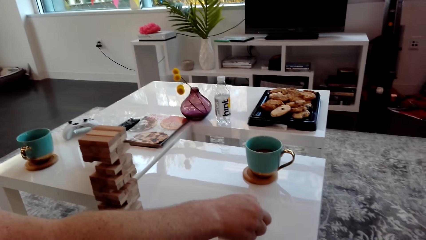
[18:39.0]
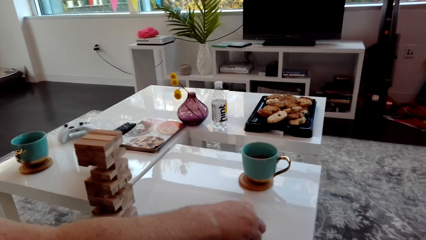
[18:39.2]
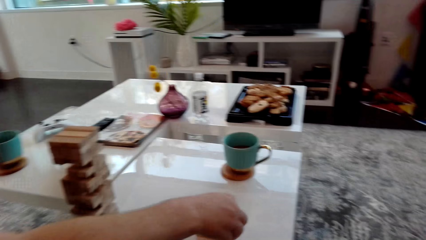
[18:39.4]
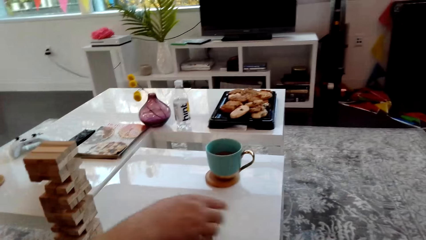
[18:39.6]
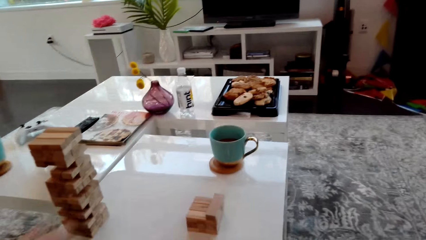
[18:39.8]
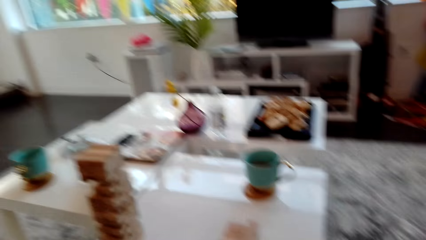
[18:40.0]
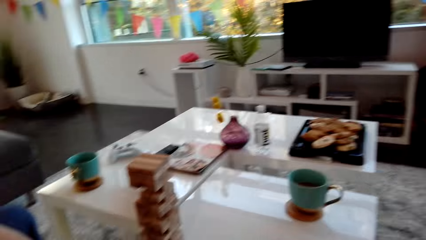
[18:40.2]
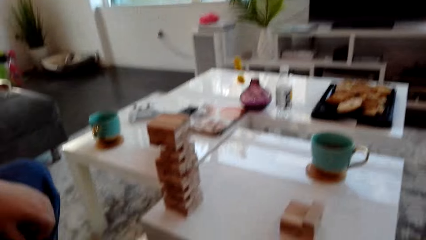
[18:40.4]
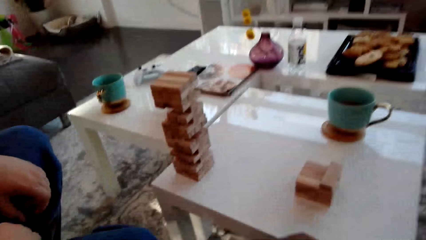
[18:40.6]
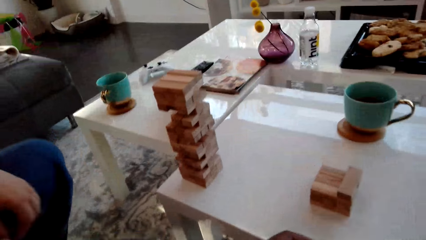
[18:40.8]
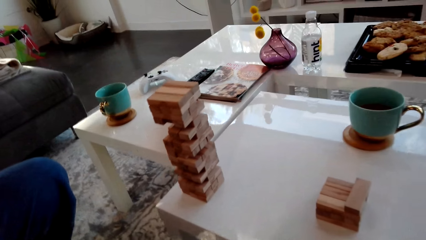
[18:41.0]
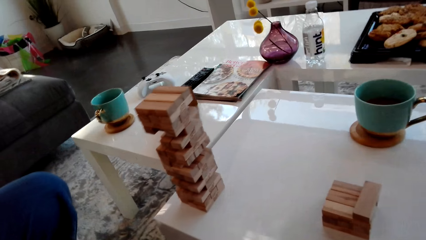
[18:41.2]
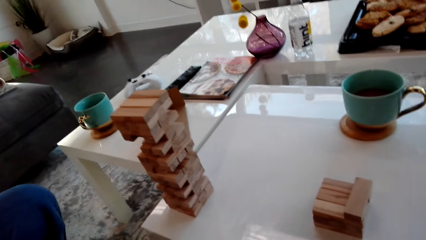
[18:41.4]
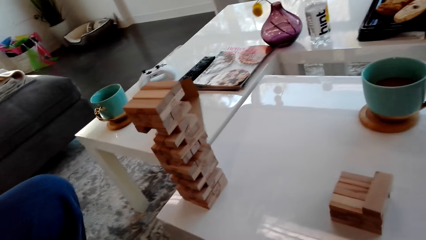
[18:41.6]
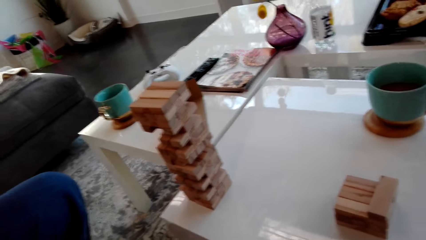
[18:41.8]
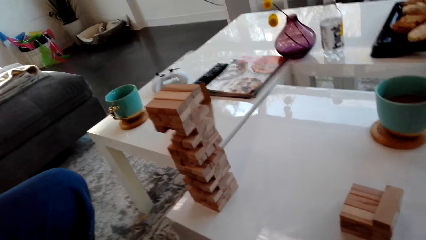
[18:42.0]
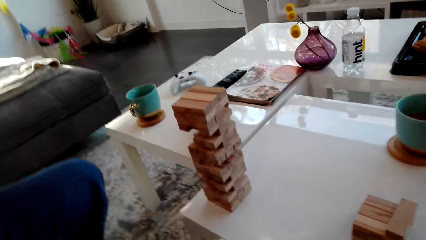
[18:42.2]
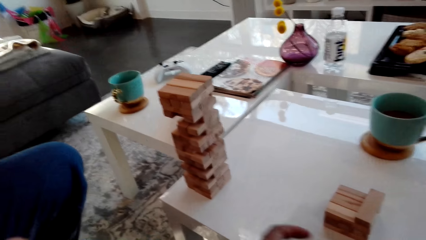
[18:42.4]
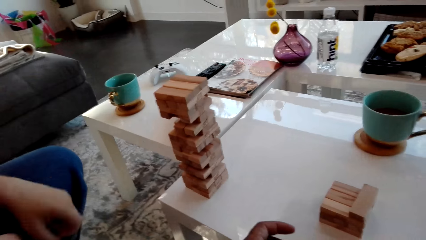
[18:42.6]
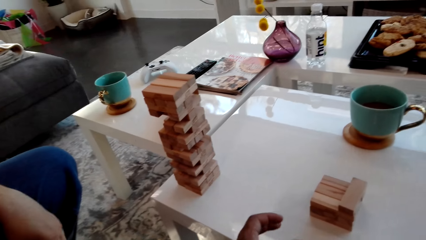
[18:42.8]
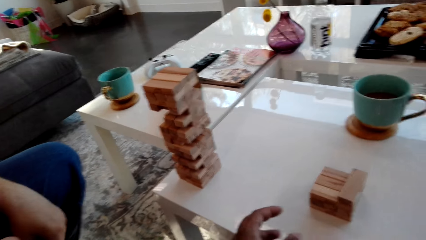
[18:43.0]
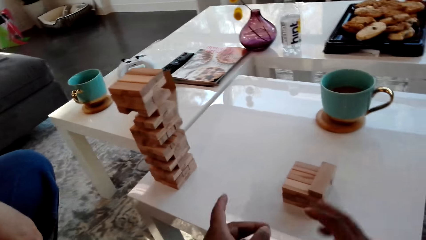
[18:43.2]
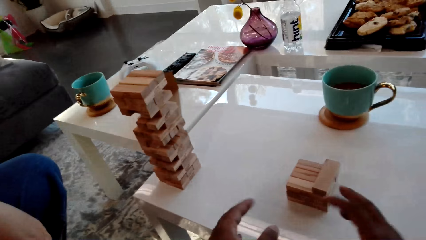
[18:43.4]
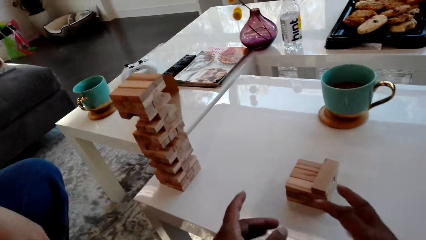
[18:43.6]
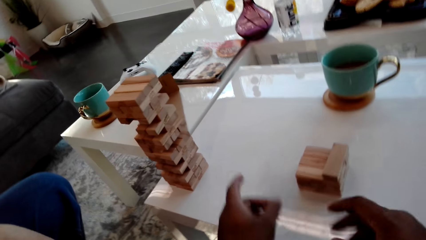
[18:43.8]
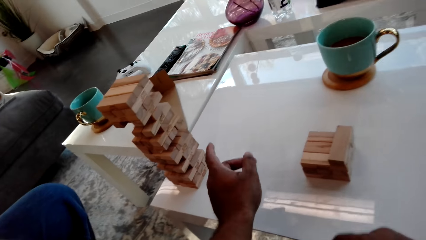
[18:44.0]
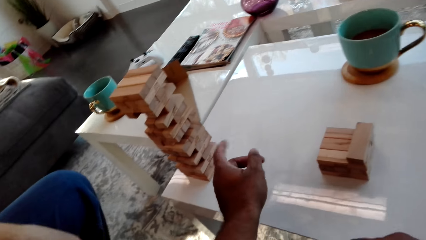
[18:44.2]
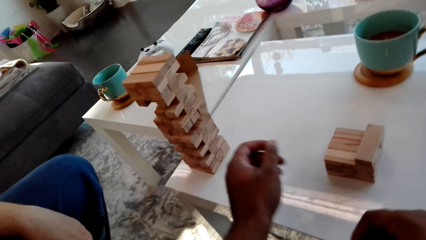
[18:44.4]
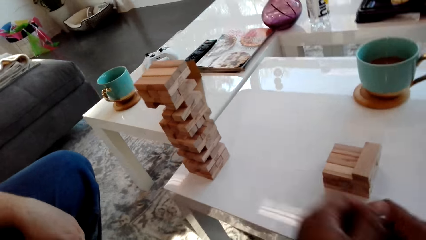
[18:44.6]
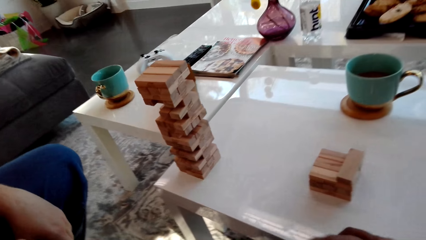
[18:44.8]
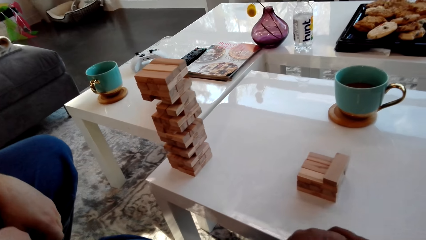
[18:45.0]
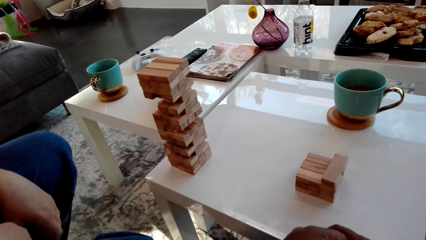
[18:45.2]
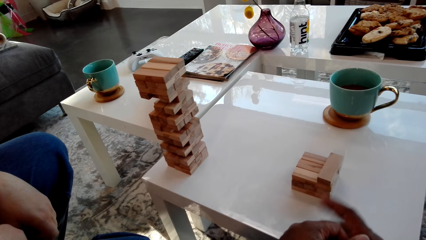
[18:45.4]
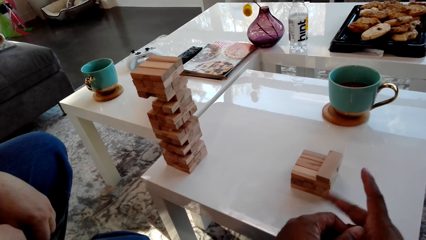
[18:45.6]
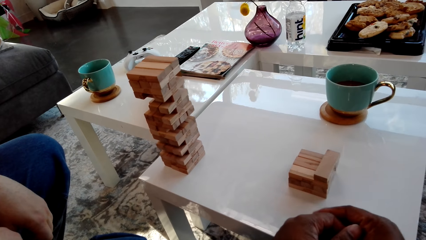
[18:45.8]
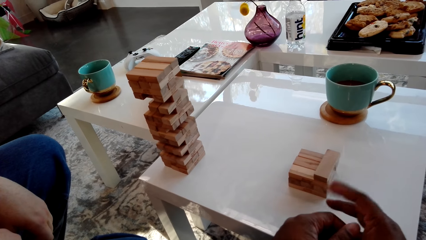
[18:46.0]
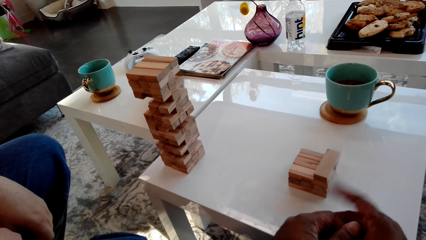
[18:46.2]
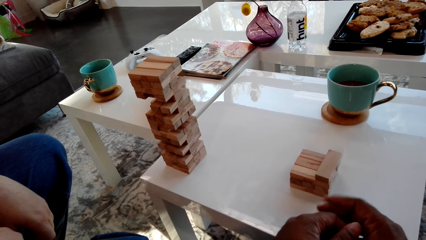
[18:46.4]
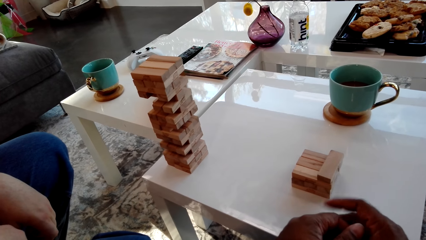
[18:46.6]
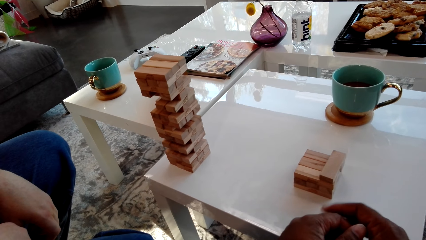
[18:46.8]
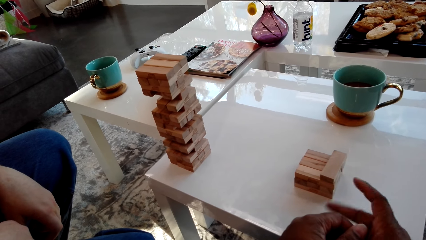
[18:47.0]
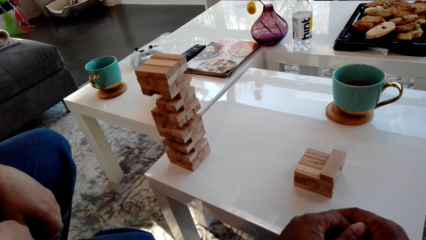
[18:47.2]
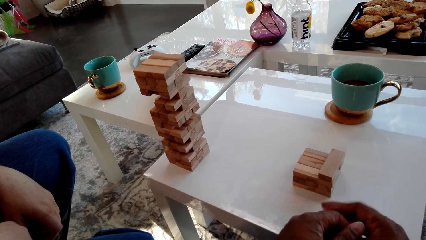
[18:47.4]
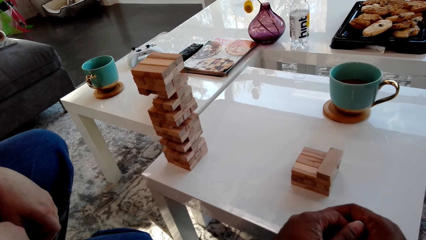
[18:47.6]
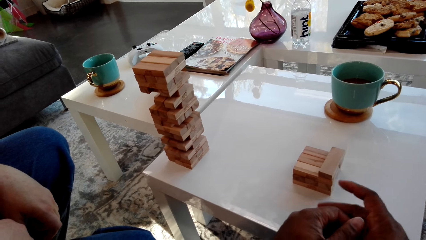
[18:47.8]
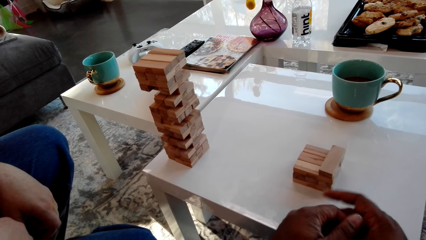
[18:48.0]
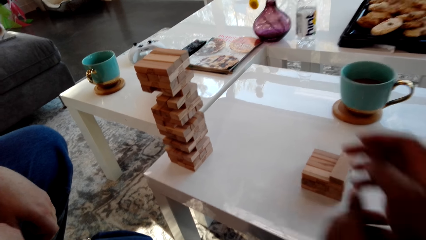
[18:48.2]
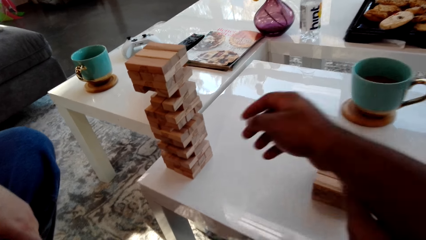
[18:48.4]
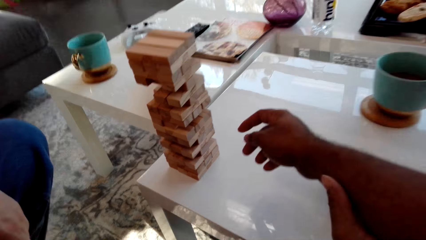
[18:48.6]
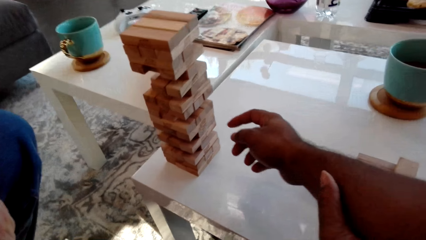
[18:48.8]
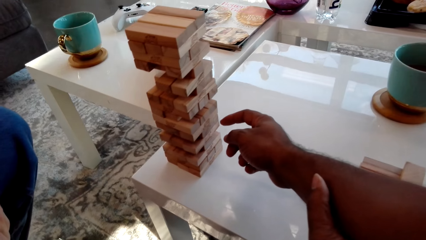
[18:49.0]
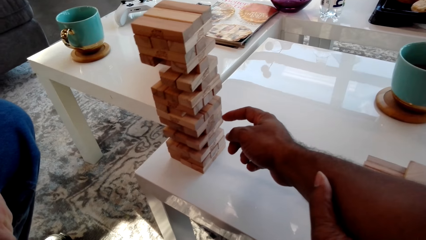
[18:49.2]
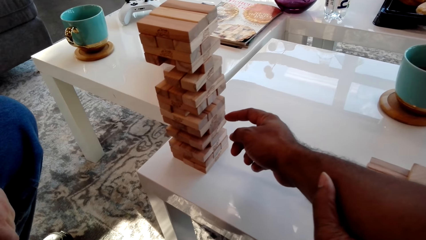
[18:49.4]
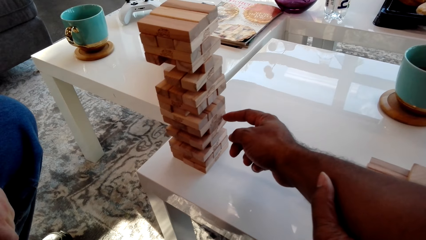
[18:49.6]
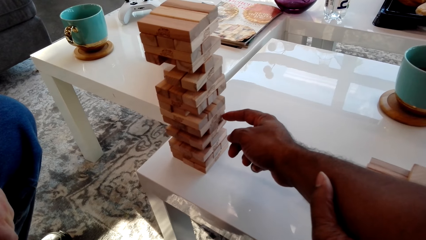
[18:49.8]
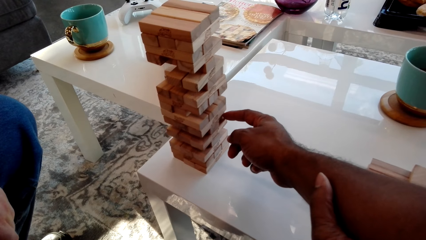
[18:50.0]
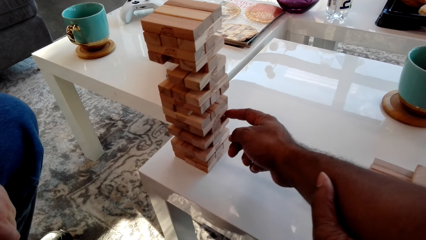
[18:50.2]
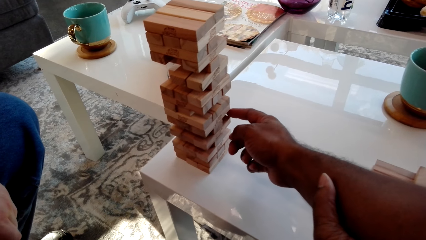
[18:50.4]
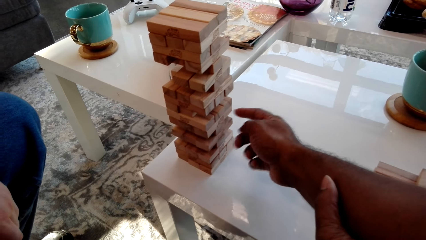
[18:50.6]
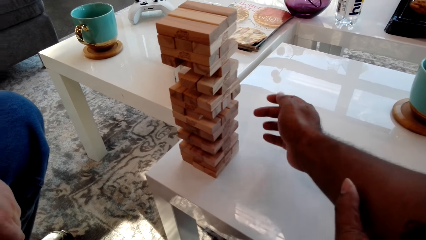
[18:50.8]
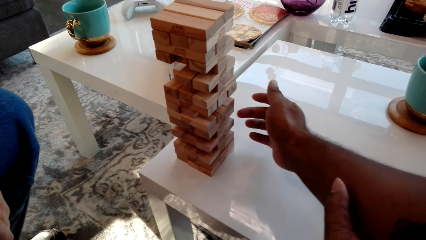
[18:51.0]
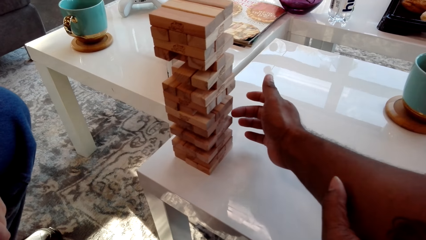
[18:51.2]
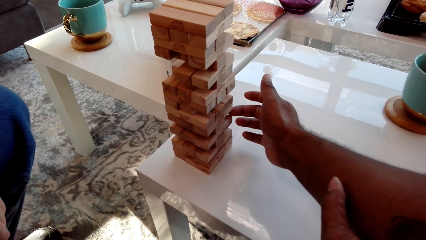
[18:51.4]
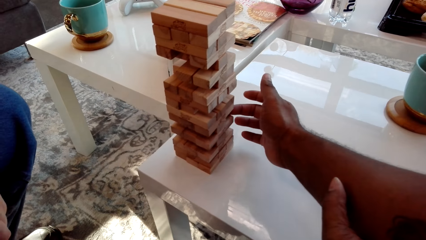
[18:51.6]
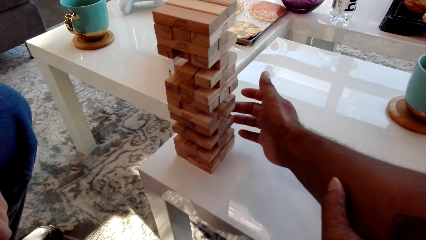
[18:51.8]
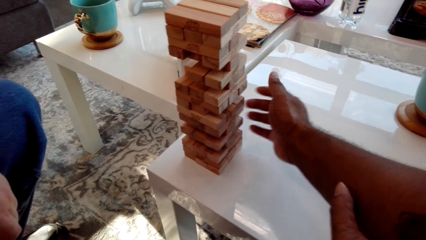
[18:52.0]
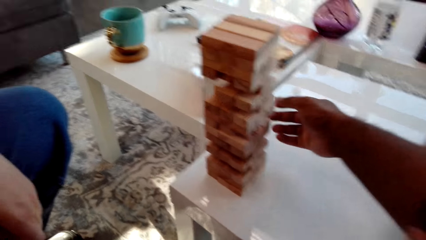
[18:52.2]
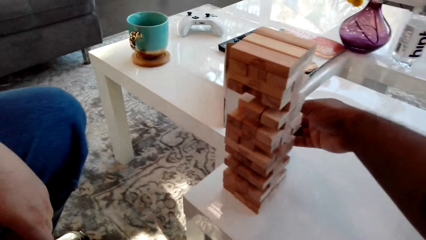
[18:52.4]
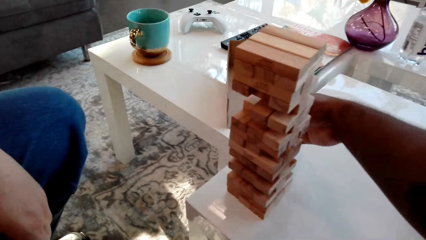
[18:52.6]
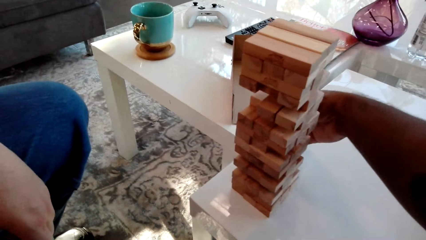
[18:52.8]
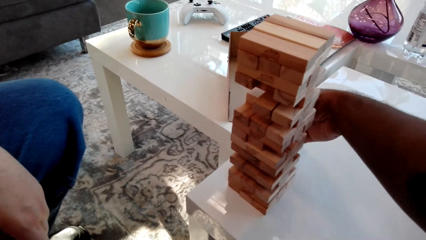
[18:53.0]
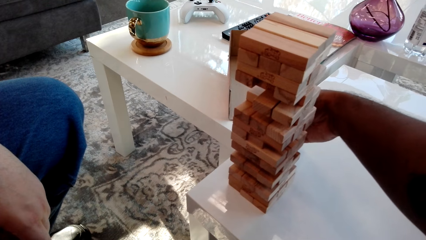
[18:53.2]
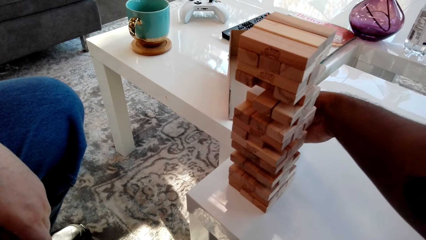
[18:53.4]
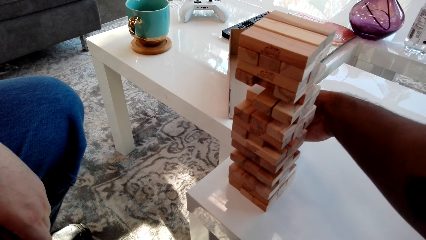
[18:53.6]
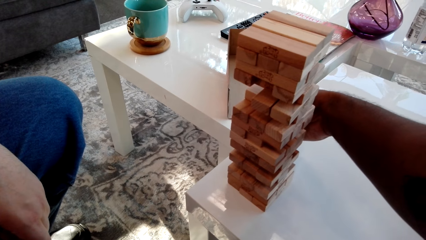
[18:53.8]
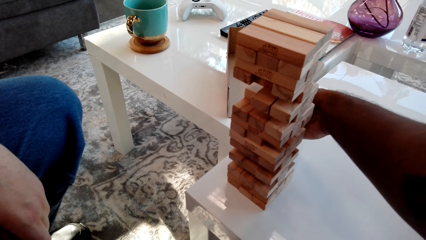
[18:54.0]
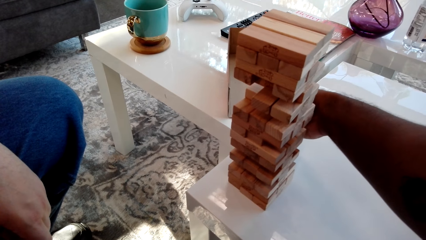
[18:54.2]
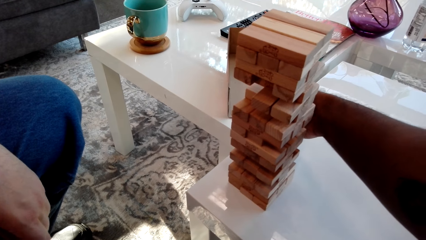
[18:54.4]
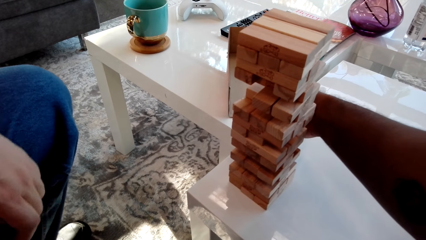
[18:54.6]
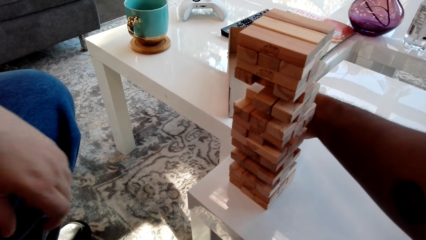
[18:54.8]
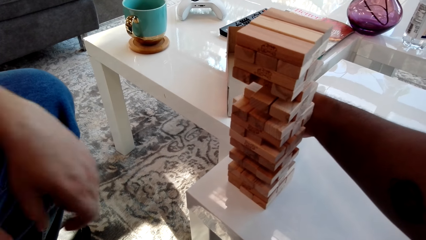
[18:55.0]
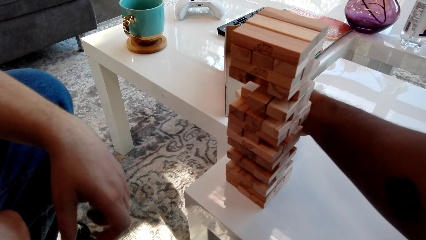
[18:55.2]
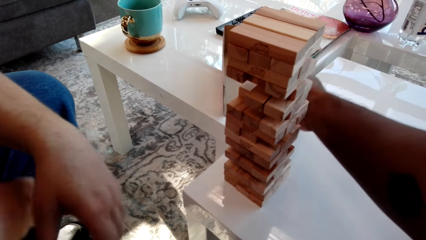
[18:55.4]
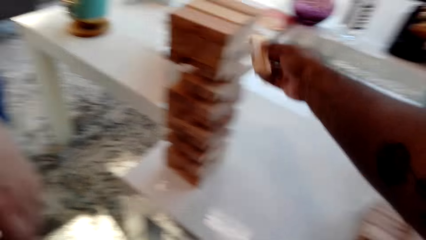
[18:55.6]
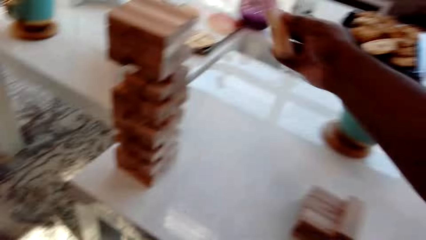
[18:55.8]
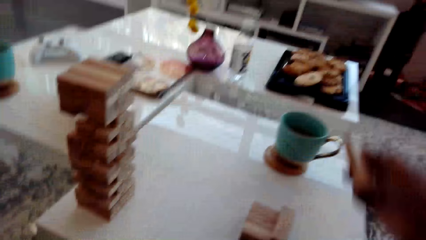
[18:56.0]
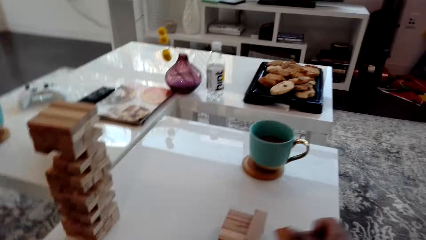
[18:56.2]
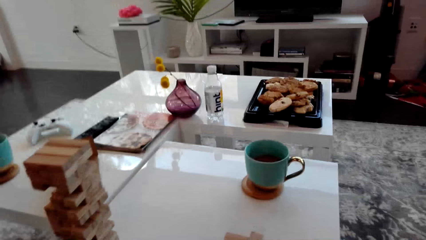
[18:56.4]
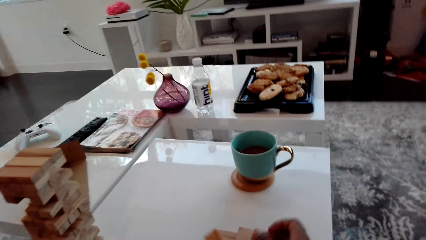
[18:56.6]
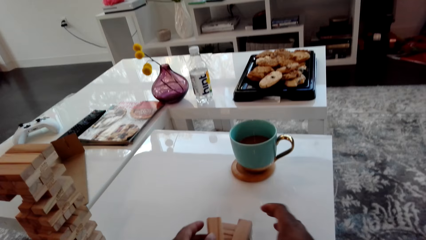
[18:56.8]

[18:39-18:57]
The man places the block on the block tower and arranges the block. The camera wearer laughs. They look at the blocks. They move fingers. They stretch a hand. They push the block from the block tower. They pull the block from the block tower.
